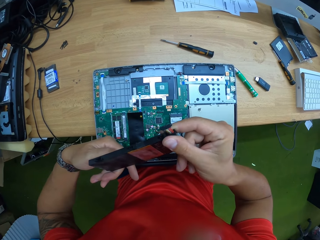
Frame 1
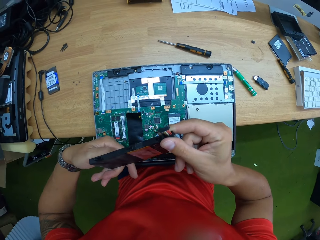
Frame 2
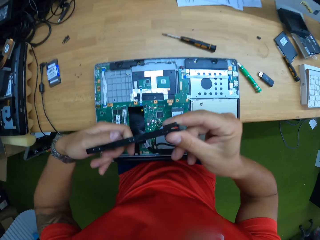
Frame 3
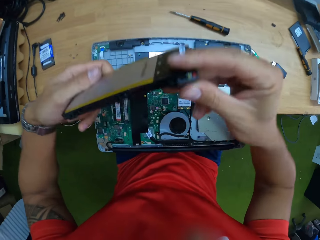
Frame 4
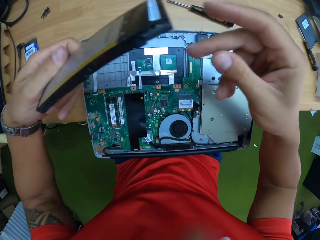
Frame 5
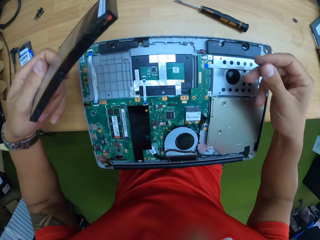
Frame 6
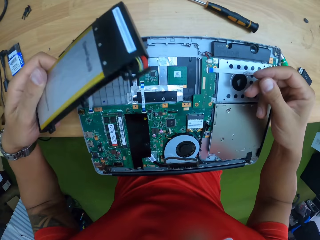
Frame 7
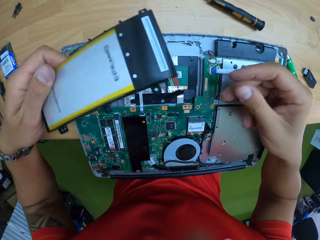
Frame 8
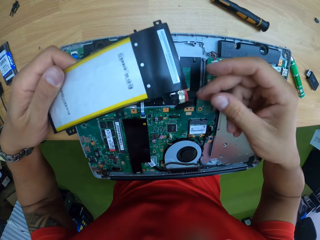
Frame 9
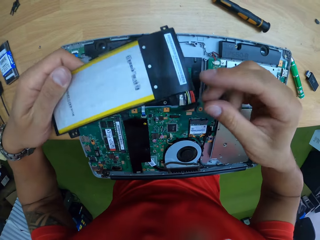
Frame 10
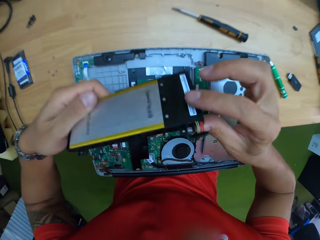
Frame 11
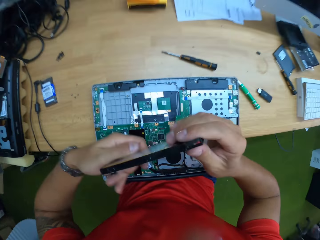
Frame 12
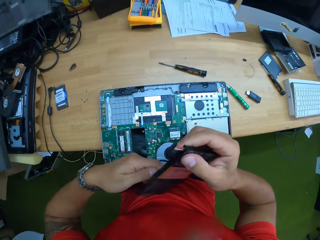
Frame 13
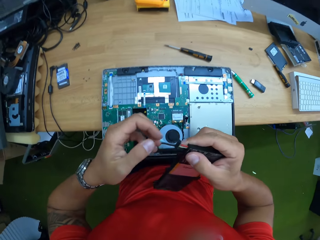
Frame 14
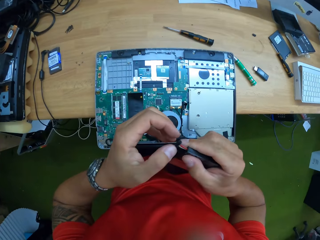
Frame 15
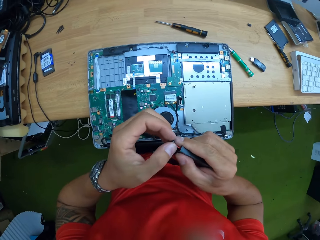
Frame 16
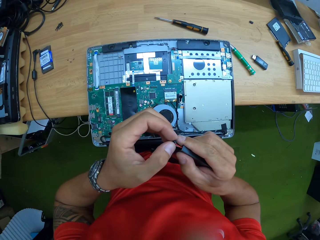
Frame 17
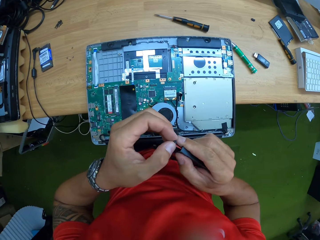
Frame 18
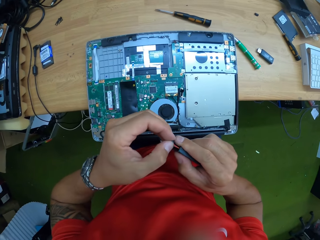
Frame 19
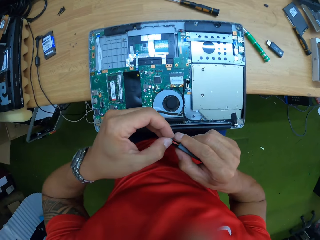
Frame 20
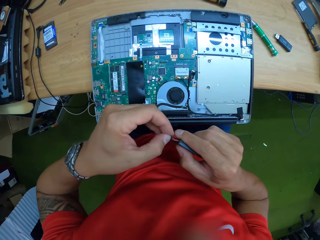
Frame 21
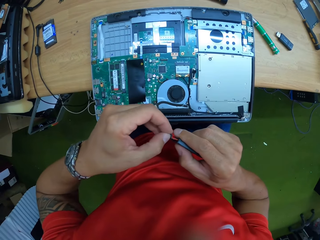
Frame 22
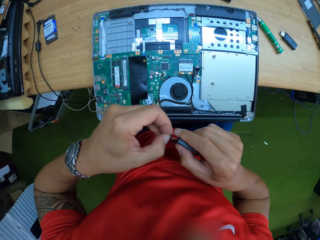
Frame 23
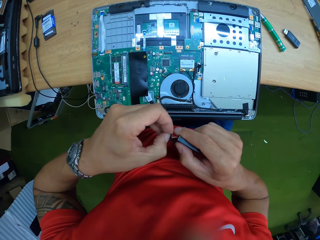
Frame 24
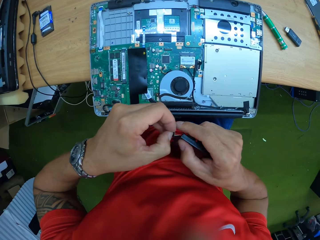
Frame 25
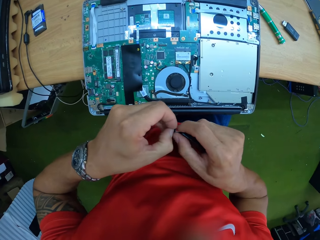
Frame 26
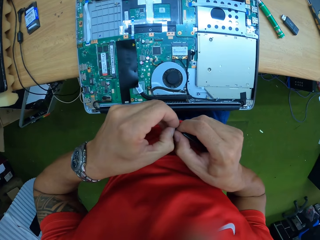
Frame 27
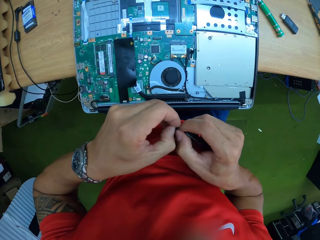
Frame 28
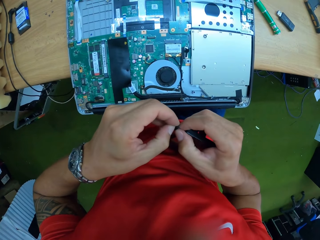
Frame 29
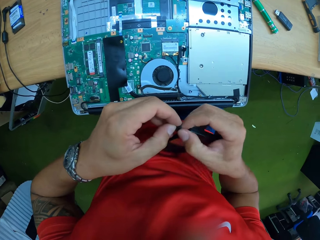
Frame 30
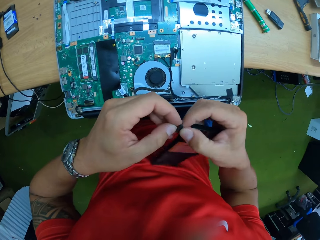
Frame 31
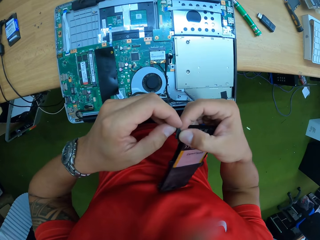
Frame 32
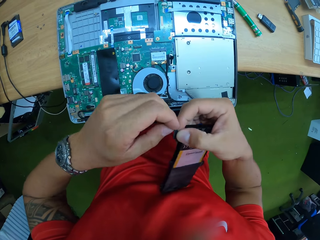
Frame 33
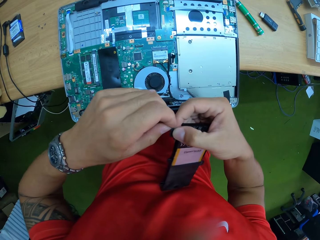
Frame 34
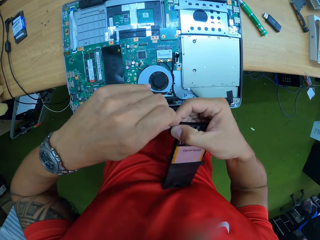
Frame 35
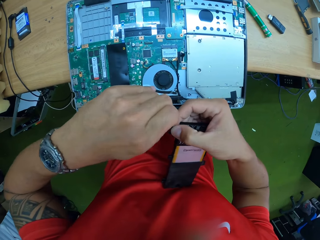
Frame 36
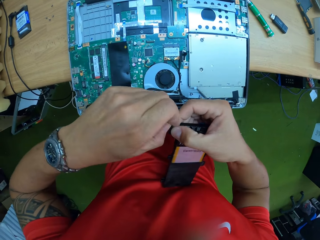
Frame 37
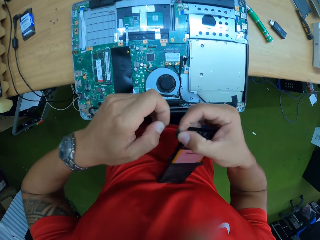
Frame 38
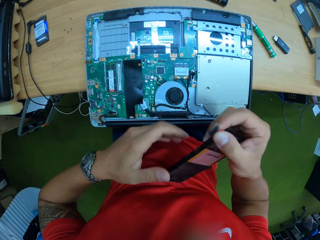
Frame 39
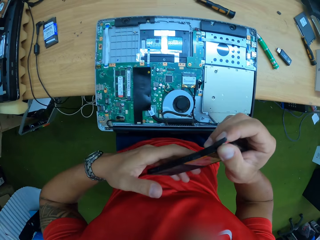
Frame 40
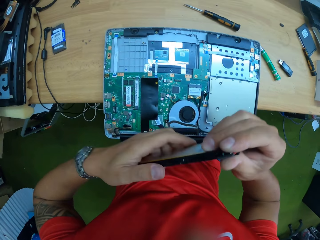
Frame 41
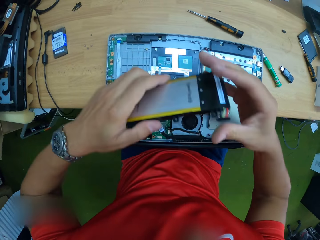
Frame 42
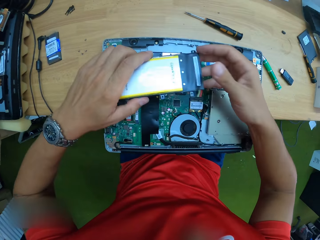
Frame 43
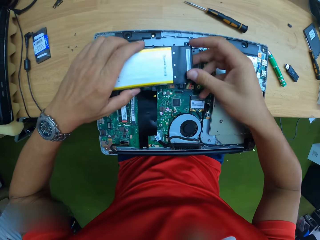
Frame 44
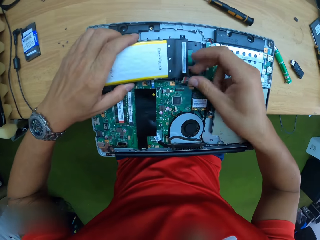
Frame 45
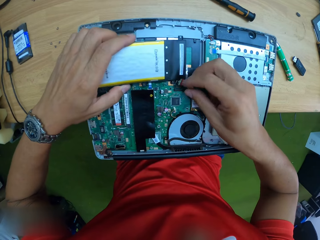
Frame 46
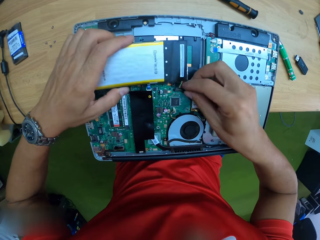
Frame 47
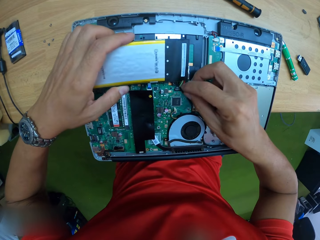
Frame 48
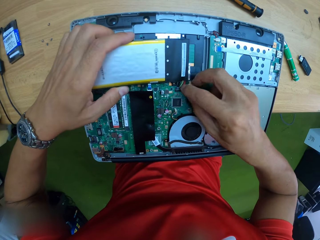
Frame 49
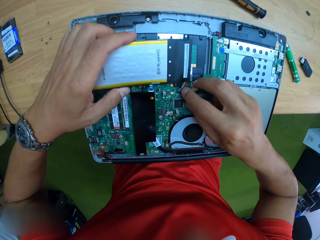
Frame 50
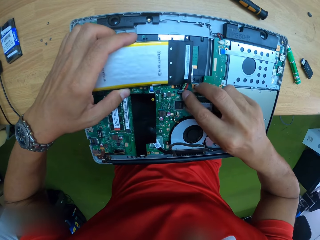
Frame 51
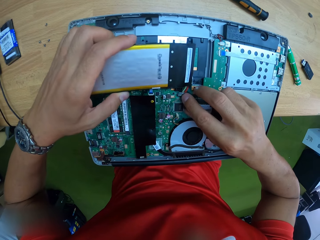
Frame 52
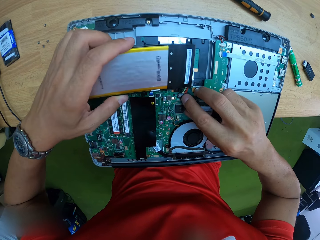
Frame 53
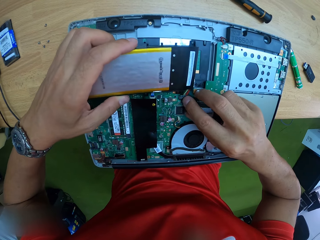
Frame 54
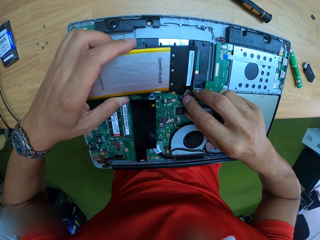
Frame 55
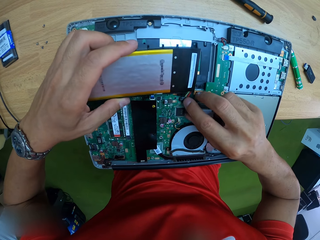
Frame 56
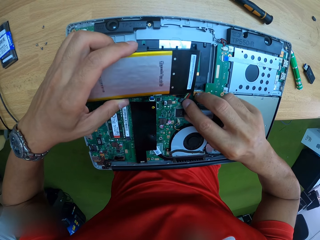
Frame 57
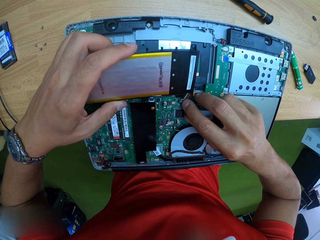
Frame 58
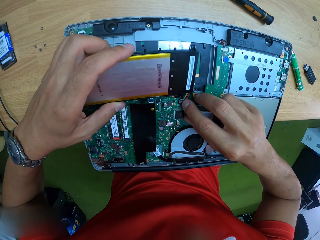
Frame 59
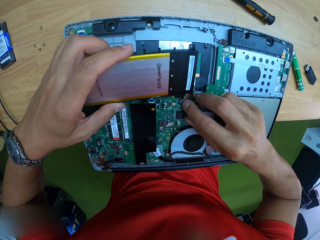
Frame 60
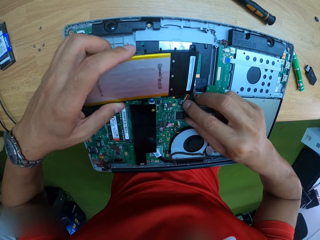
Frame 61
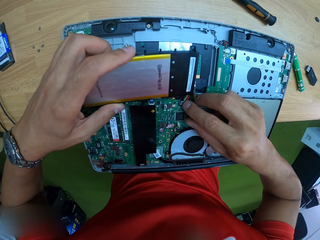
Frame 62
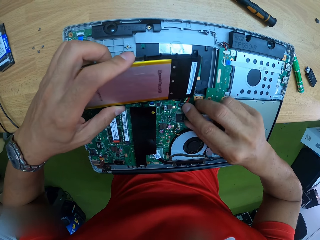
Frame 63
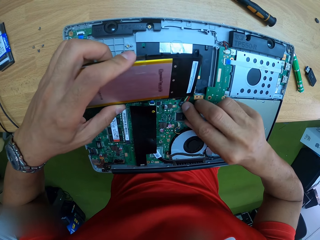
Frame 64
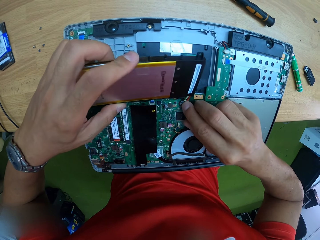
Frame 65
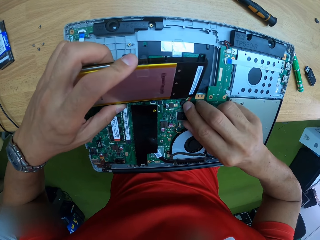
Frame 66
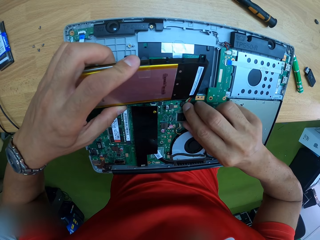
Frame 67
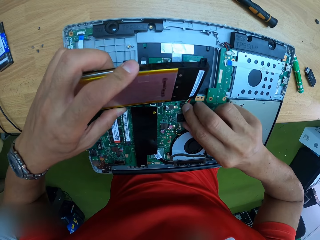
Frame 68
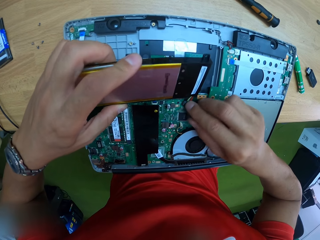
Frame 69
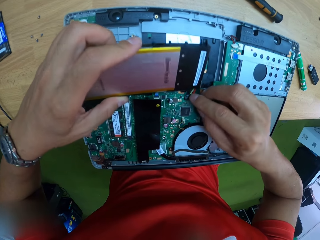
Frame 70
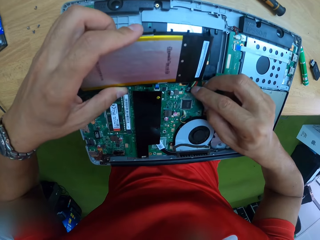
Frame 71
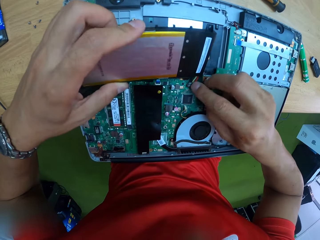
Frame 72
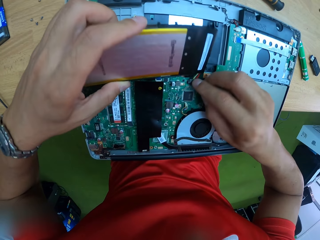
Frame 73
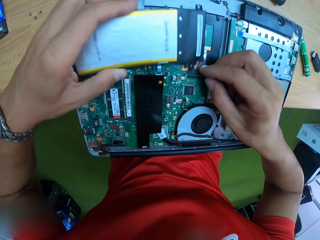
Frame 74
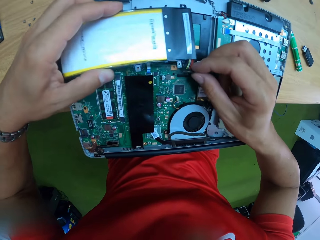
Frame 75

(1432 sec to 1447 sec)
The camera wearer holds the ribbon cable on the hard disk. They handle the metallic strip on the battery with both hands. They put the hard disk on the motherboard. They attach the ribbon cable to the port.

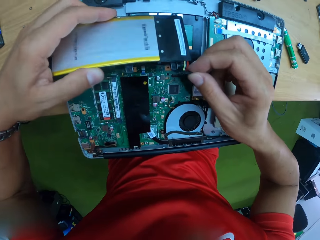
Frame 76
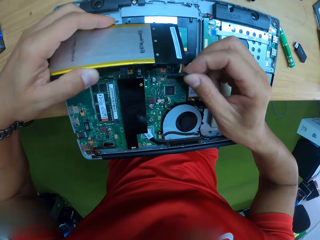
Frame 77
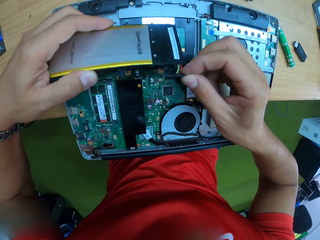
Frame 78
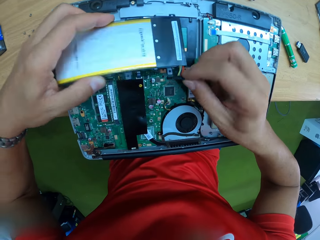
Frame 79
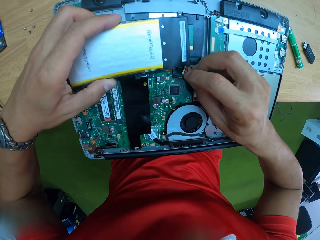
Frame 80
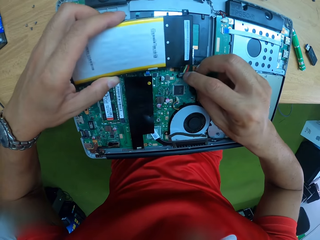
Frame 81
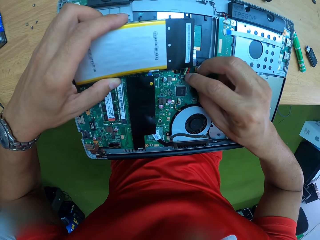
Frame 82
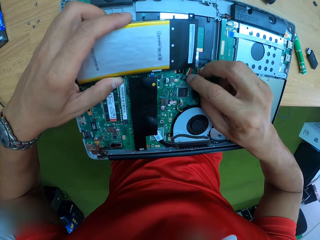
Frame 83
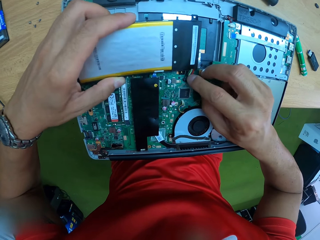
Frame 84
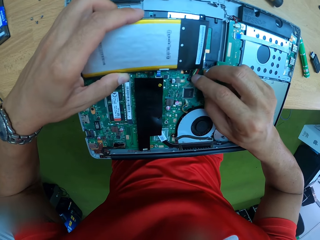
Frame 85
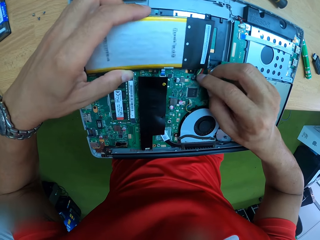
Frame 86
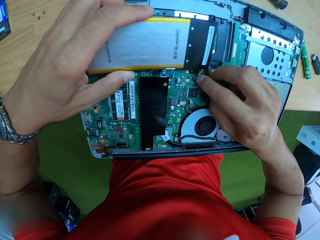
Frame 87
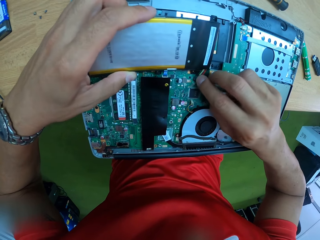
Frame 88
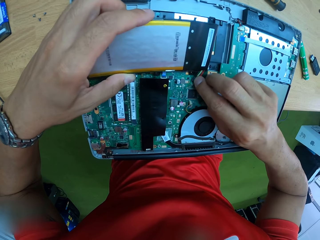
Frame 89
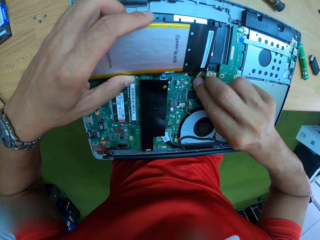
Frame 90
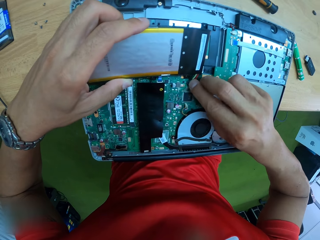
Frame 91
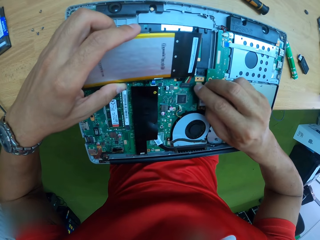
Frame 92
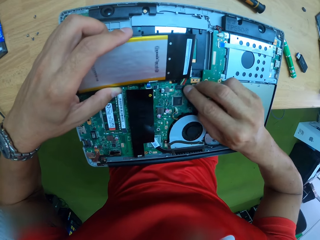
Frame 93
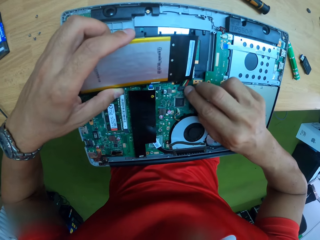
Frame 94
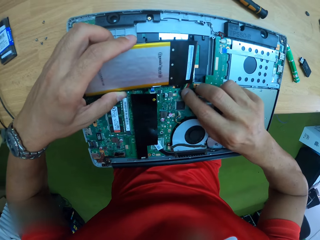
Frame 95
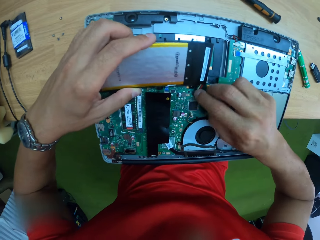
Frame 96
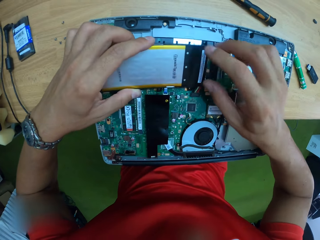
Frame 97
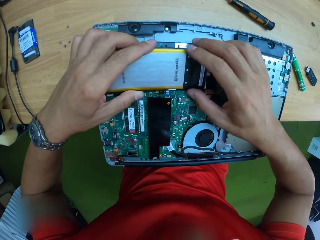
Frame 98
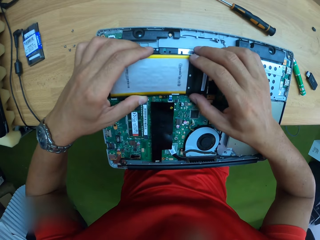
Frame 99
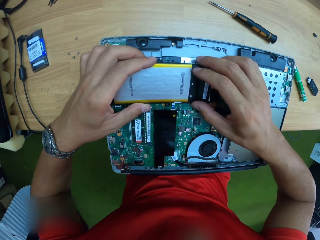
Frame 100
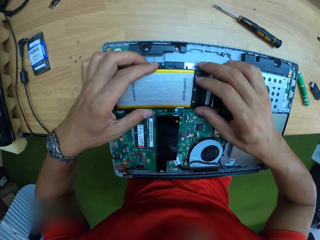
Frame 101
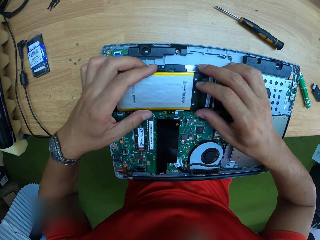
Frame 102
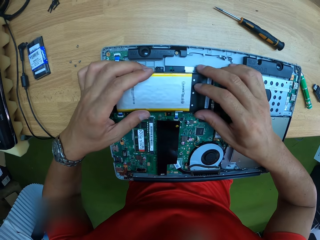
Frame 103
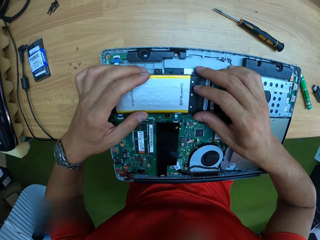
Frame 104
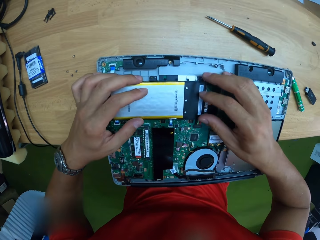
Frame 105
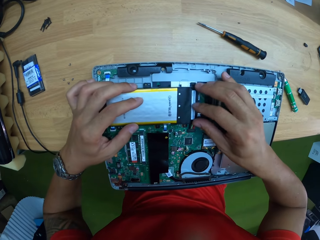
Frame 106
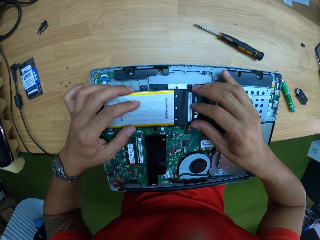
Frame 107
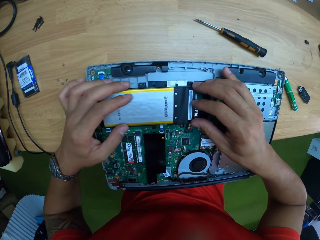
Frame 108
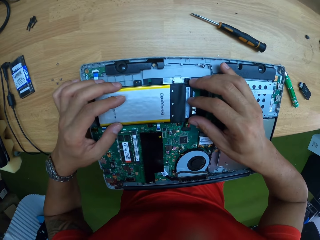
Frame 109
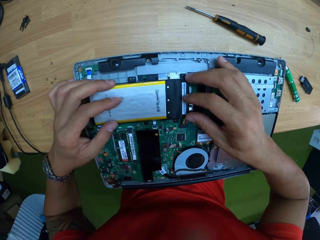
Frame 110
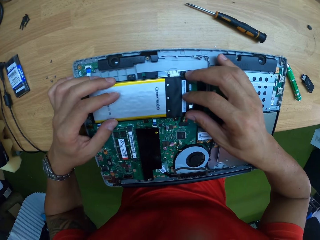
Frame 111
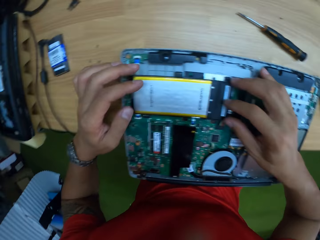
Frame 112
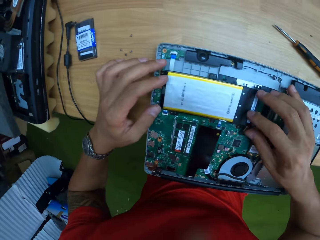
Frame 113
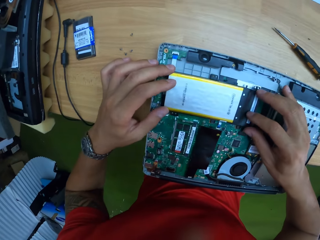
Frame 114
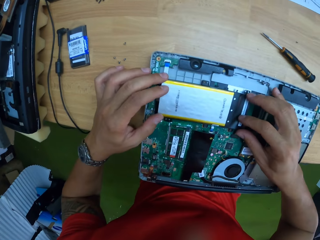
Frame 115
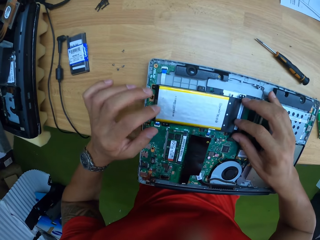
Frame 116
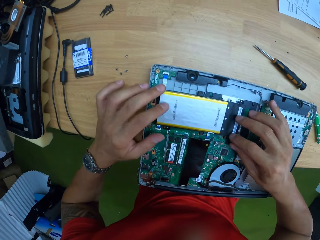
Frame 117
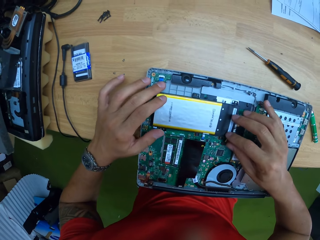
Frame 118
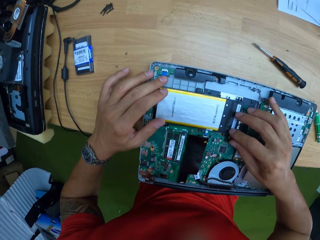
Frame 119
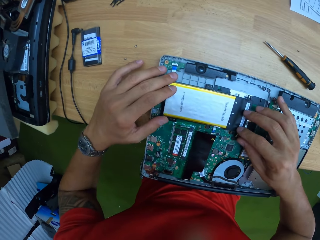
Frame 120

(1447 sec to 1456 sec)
The camera wearer connects the ribbon cable to the port. They press the port. They drop the battery in the motherboard with both hands. They hold down the hard disk.
